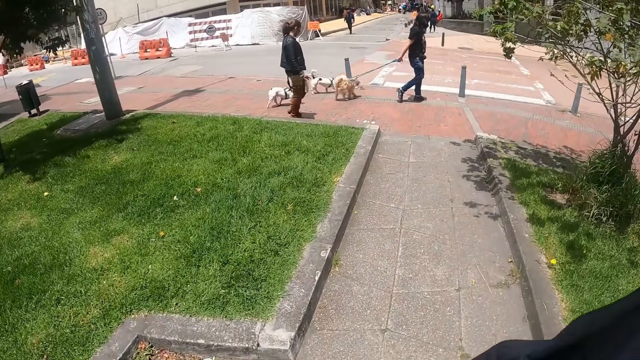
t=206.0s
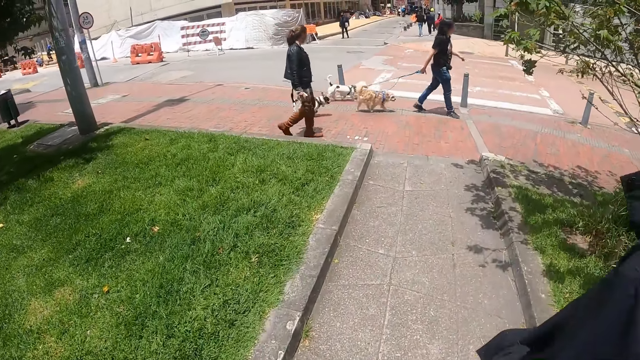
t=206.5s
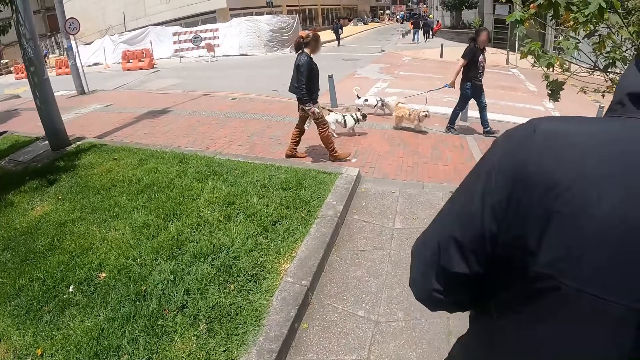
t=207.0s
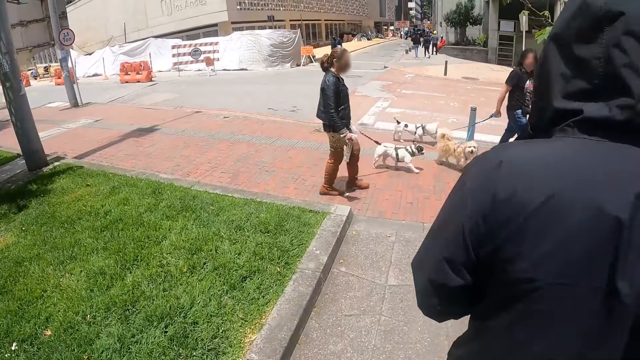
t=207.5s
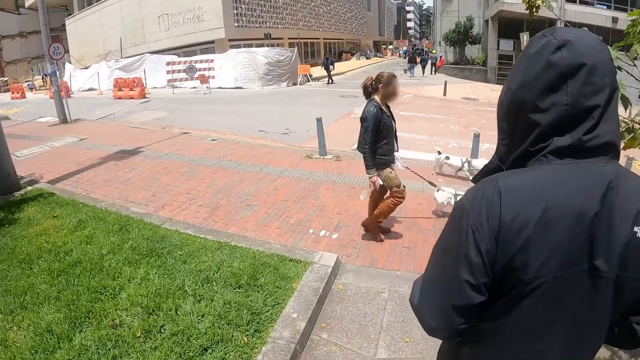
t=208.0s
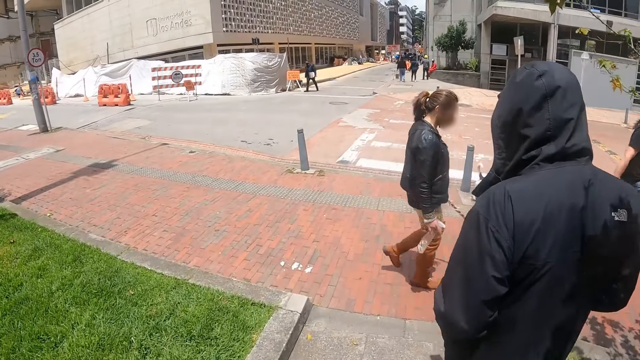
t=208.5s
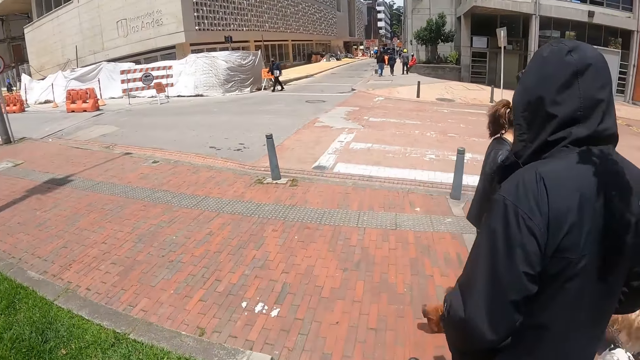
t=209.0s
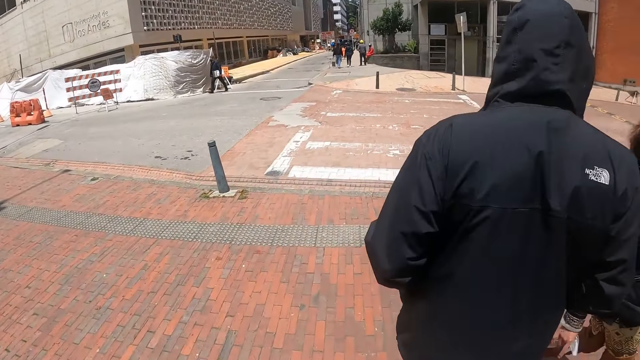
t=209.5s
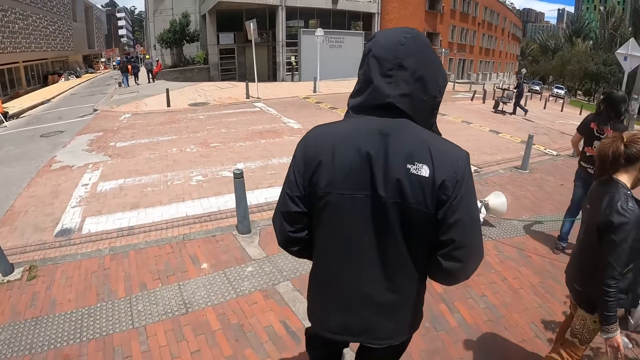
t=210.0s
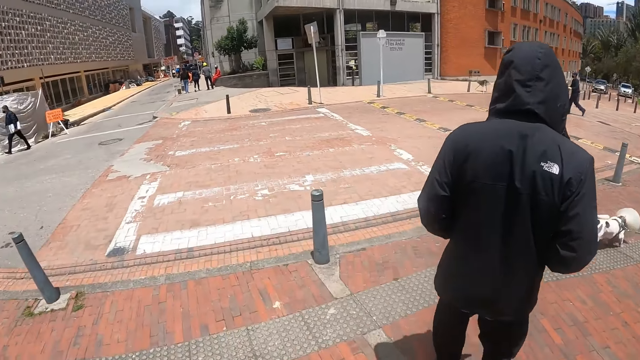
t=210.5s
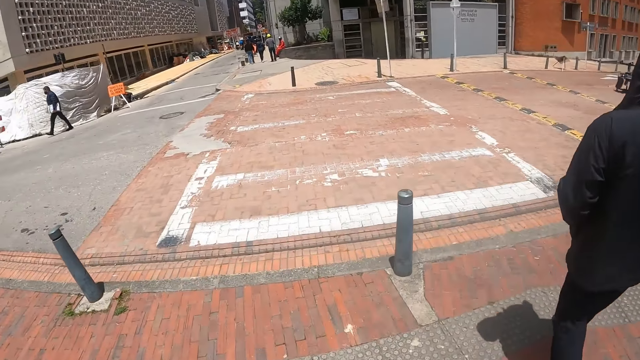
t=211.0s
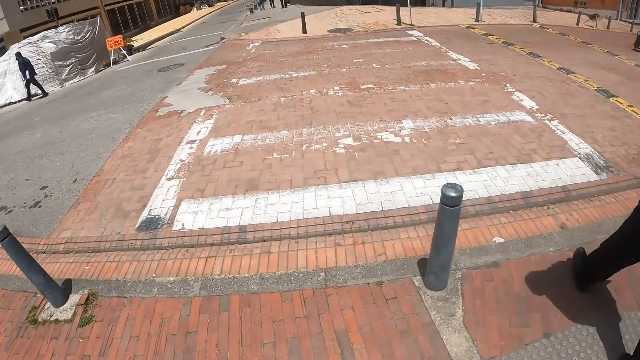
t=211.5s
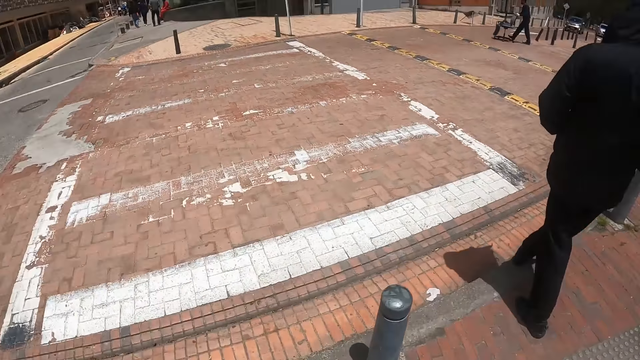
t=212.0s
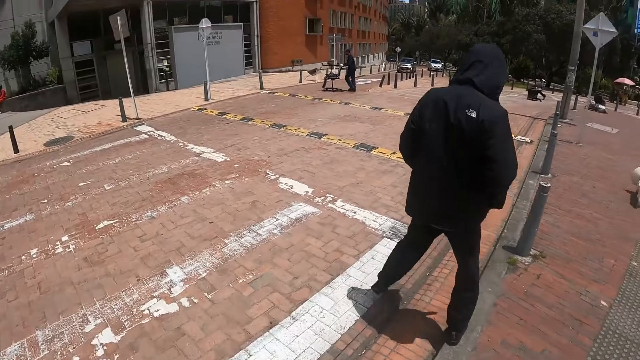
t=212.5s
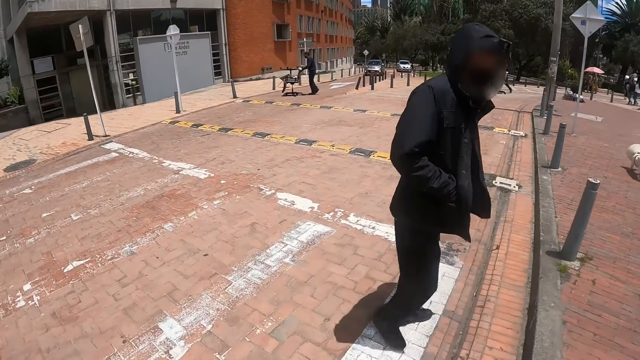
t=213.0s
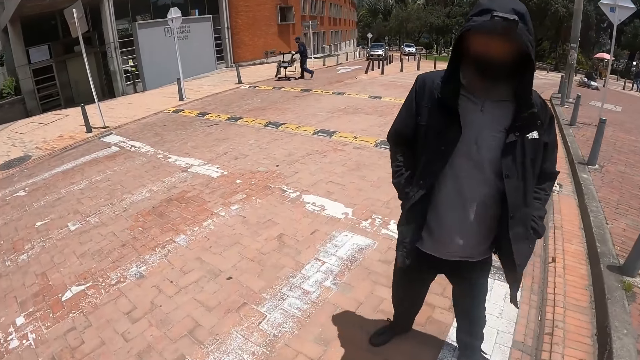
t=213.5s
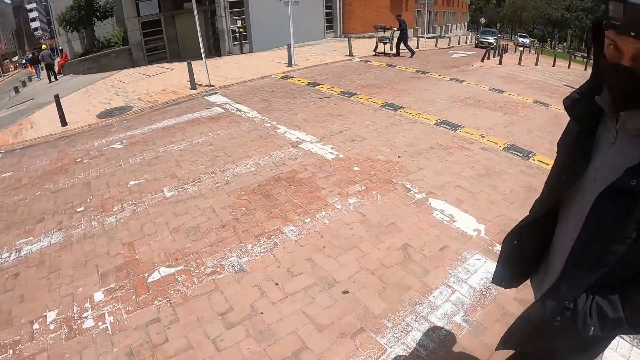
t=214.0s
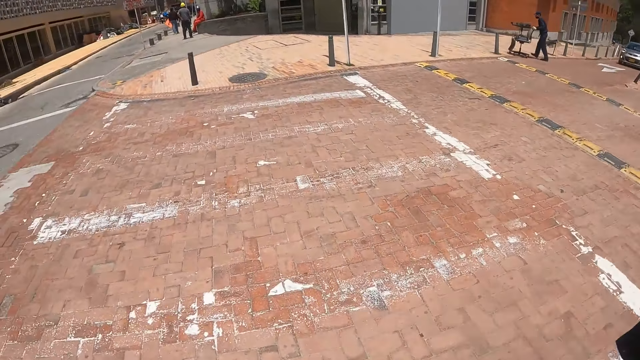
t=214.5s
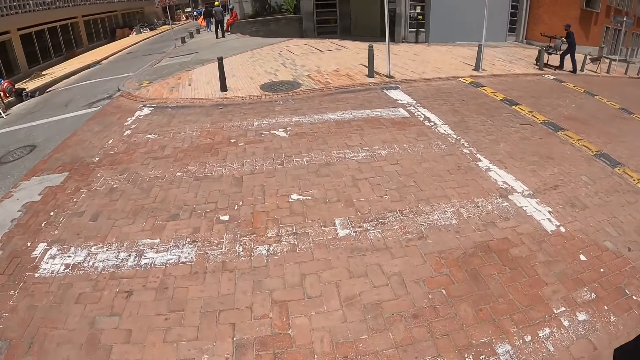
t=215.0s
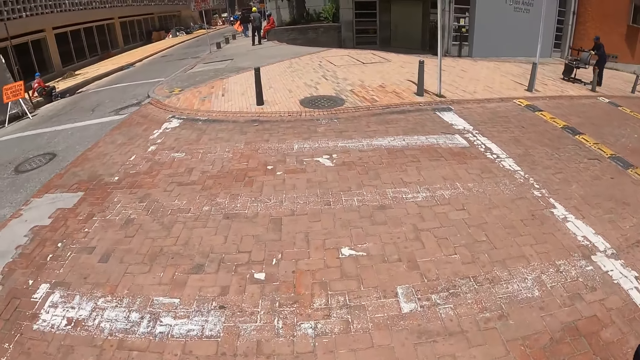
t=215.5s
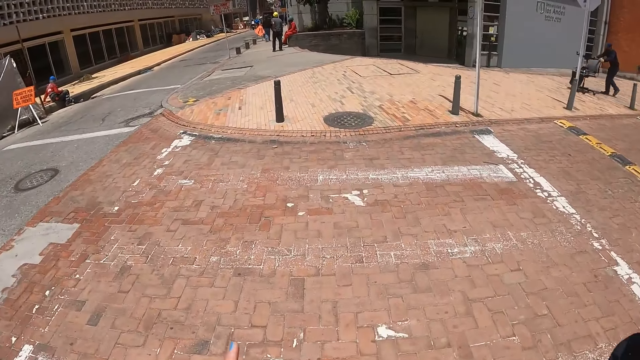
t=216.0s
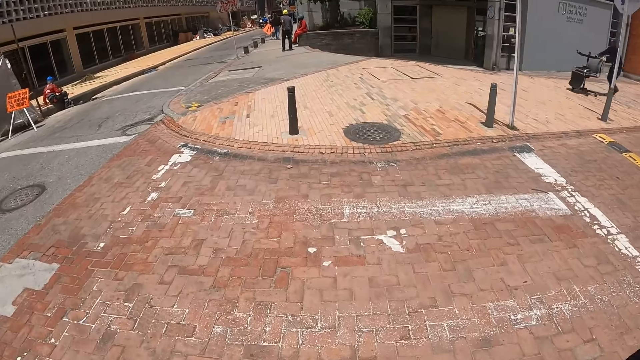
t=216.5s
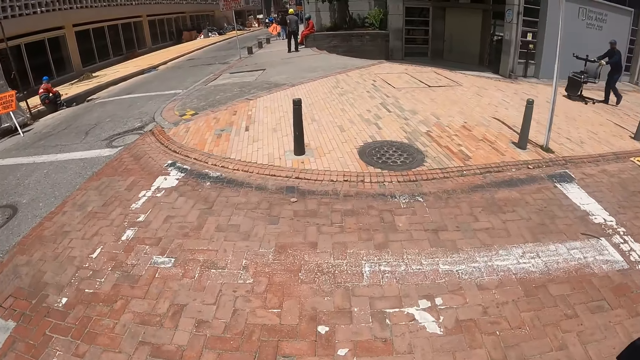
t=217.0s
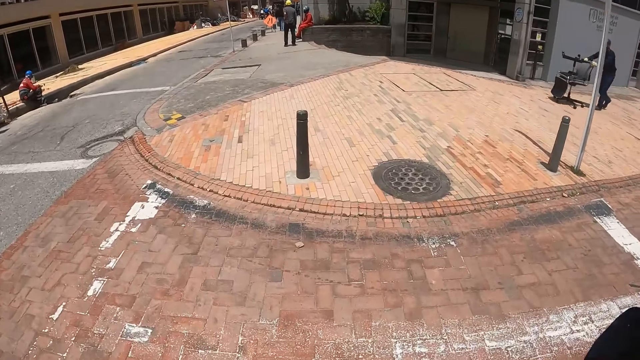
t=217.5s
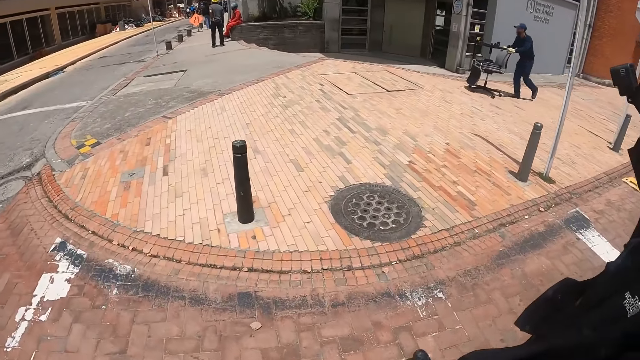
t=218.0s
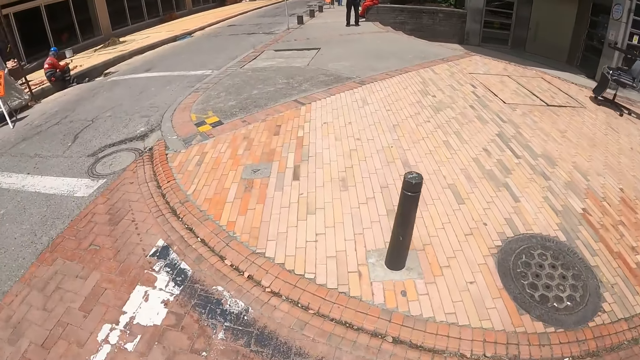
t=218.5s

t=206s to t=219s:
The camera wearer talks to a person. They walk around.

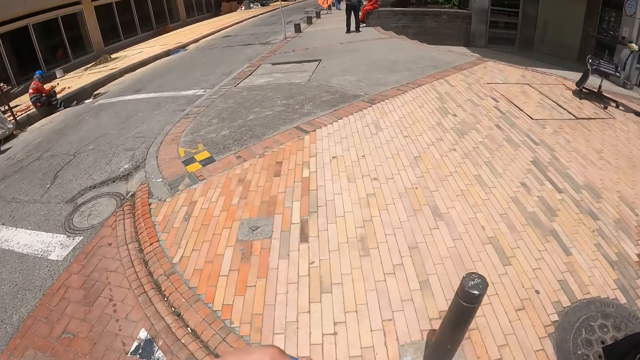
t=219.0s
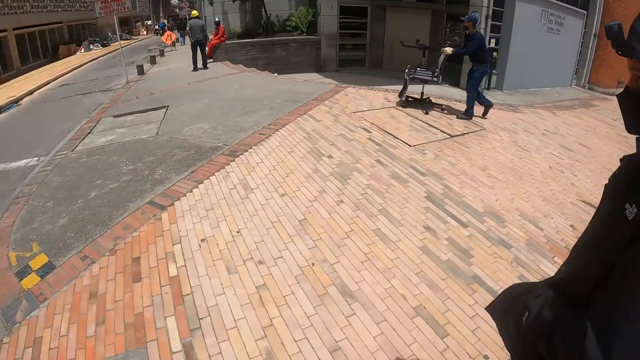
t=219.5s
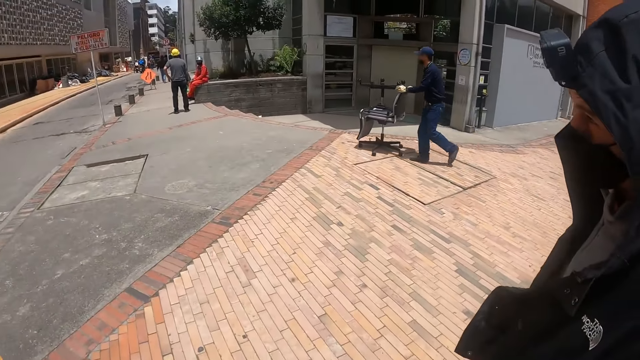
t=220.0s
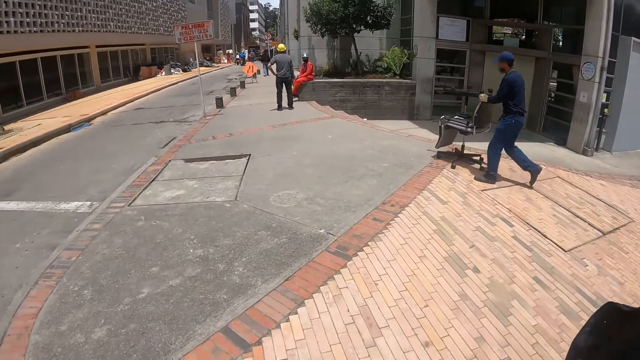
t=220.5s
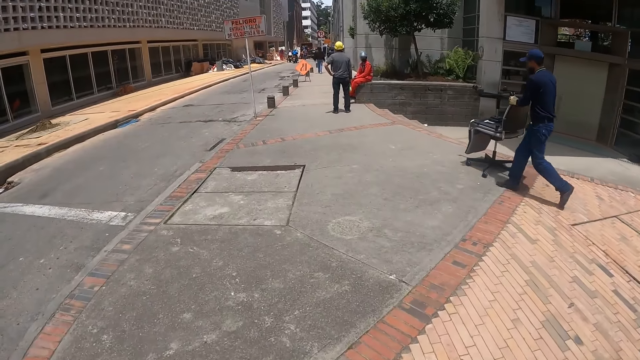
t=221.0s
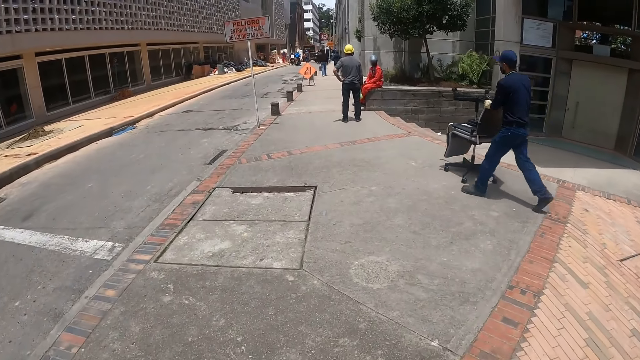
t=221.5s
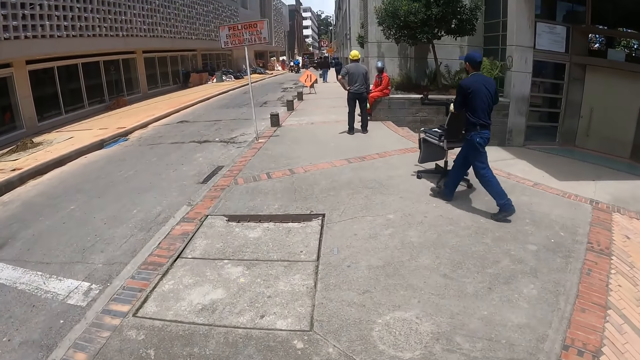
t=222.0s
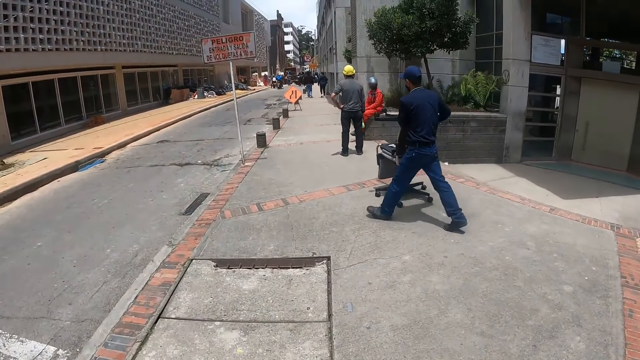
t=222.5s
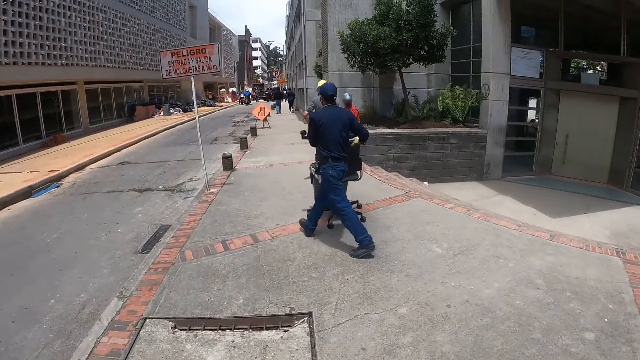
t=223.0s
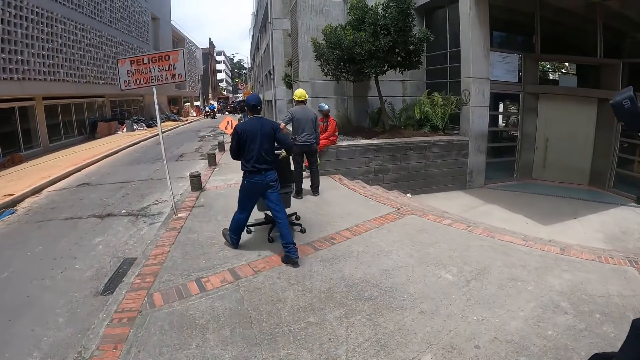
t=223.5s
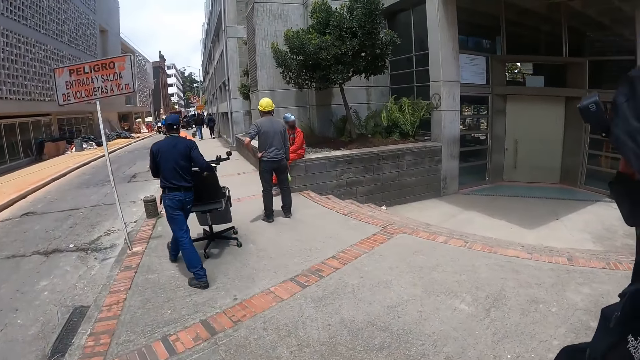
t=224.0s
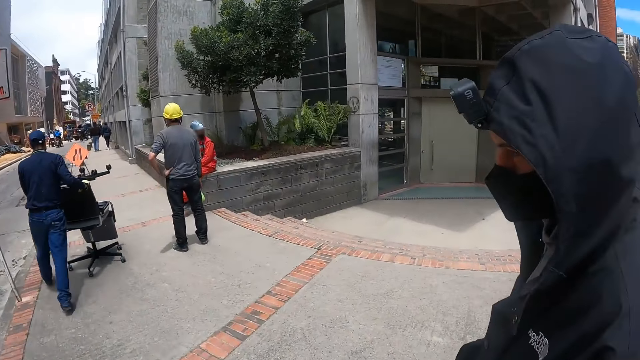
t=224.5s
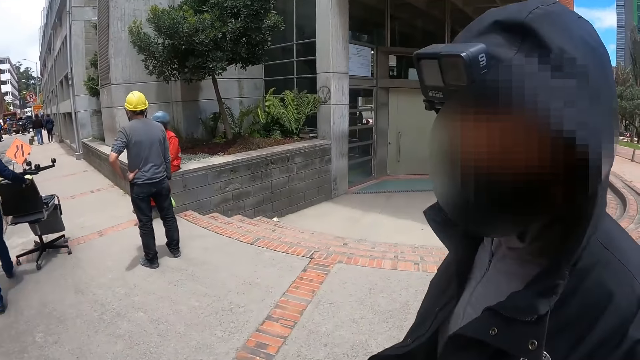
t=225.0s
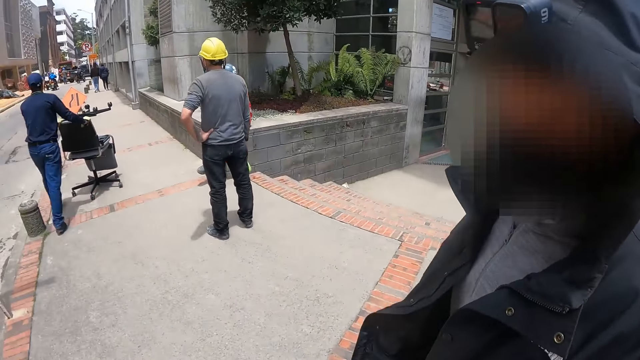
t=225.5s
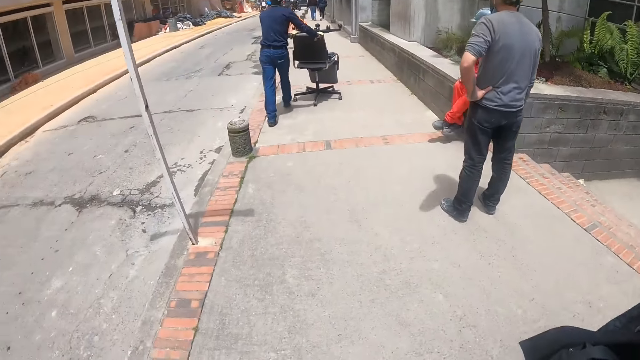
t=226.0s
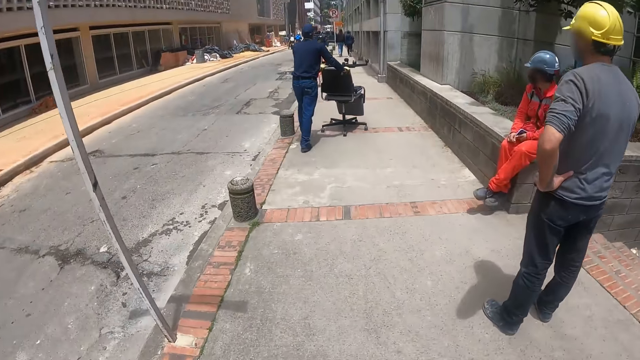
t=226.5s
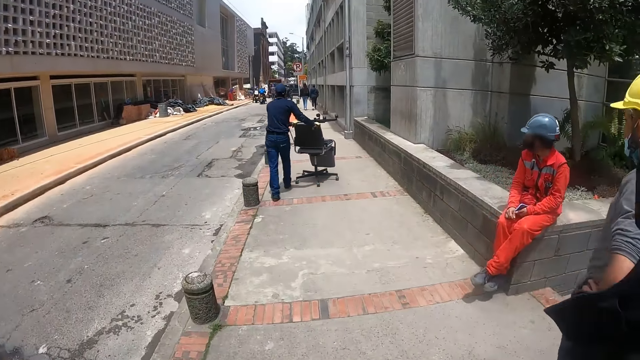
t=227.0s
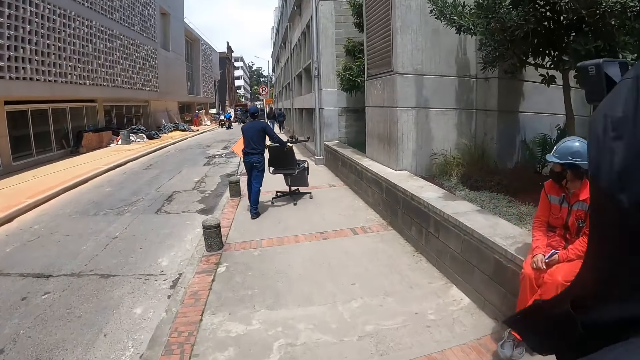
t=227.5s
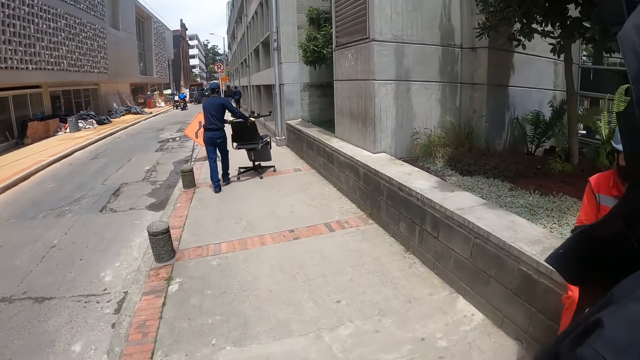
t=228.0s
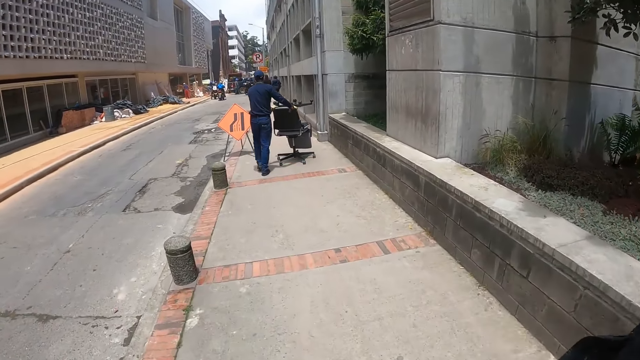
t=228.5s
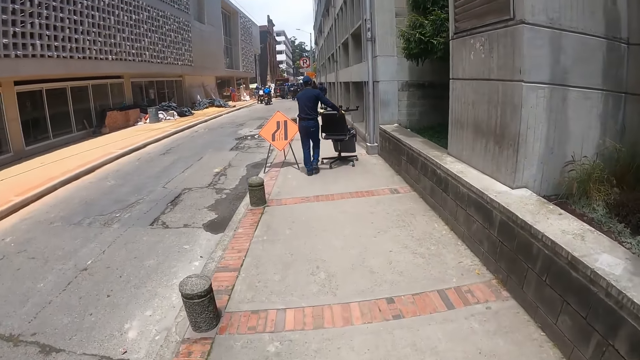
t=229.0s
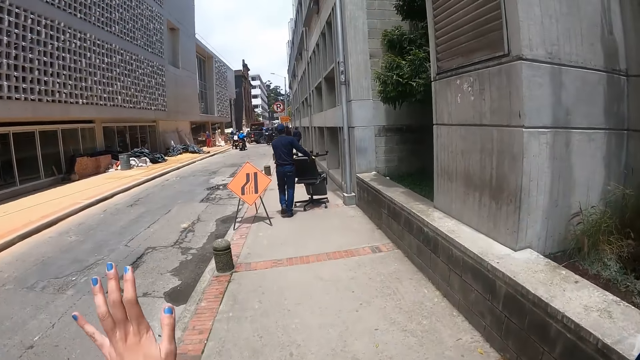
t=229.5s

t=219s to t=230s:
The camera wearer talks to a person. They walk around.
